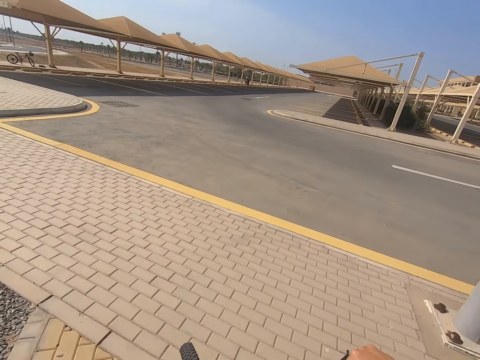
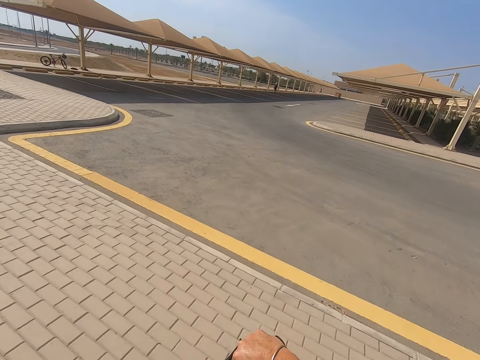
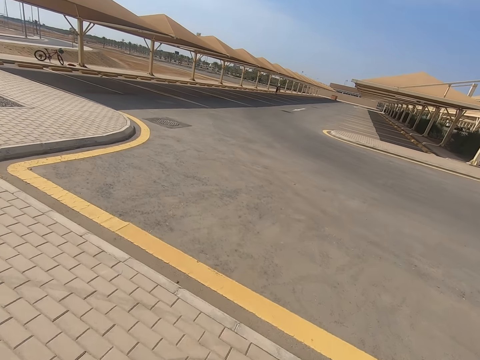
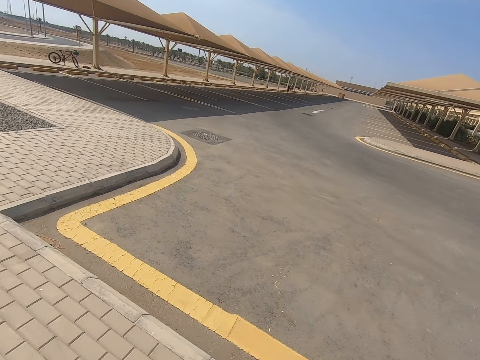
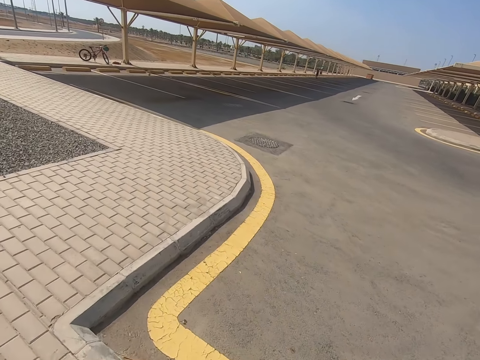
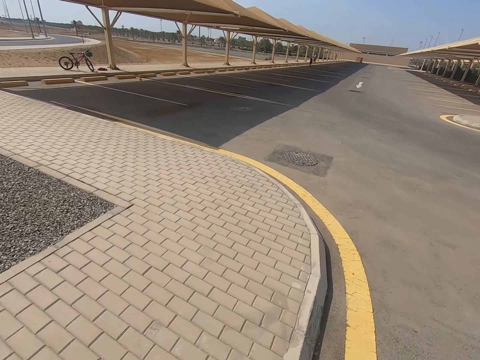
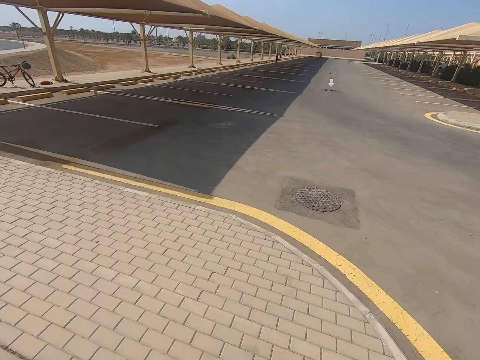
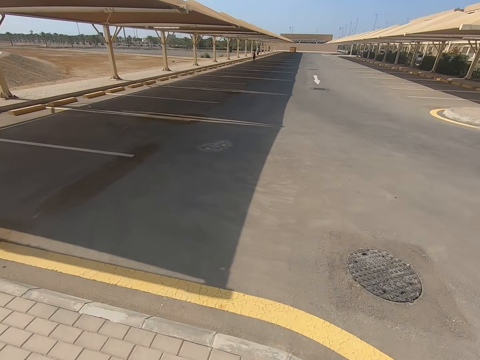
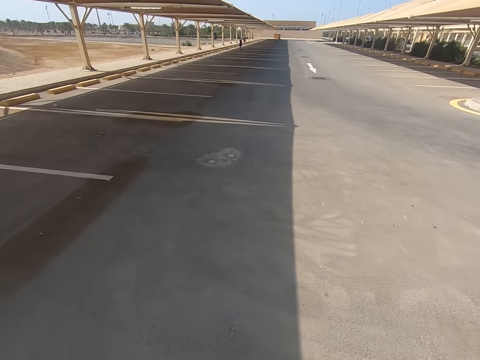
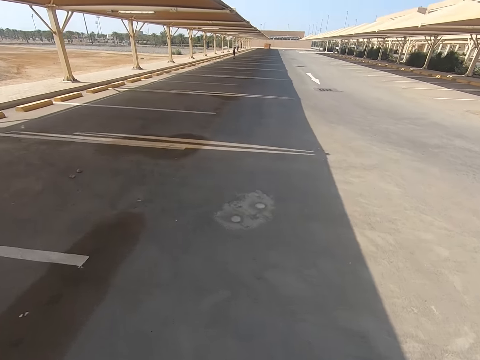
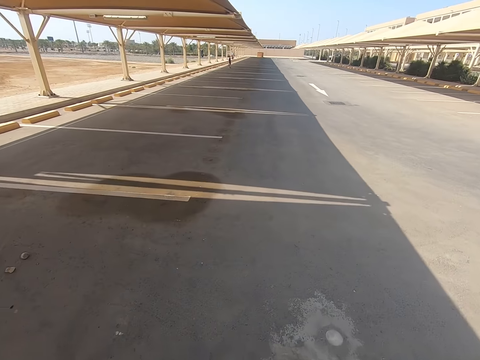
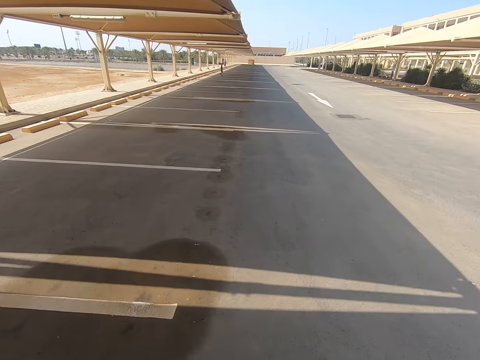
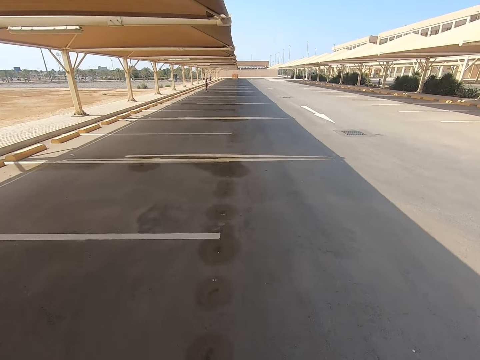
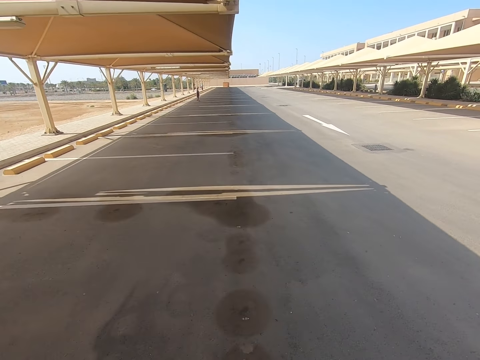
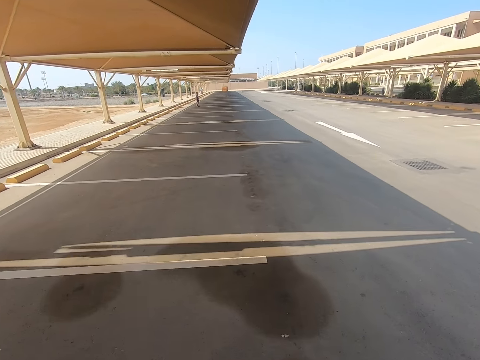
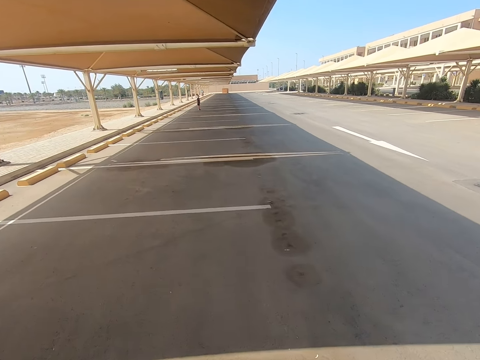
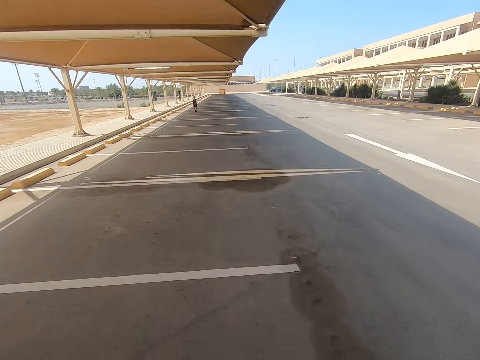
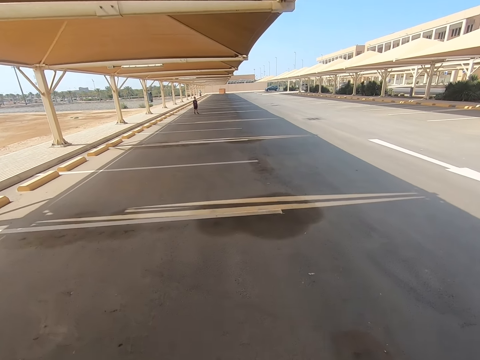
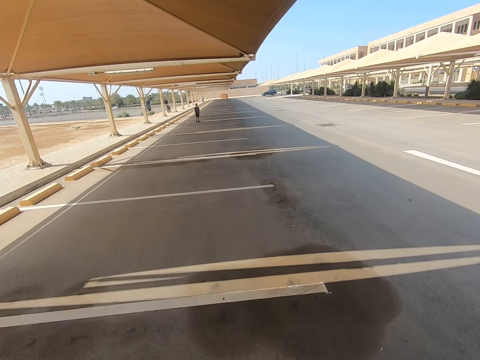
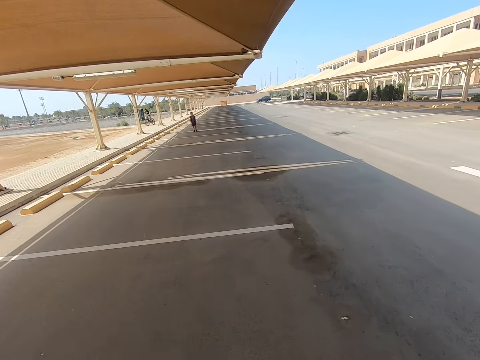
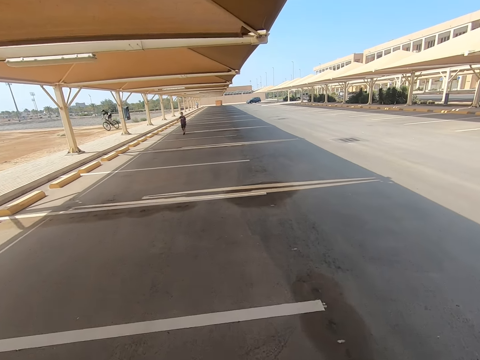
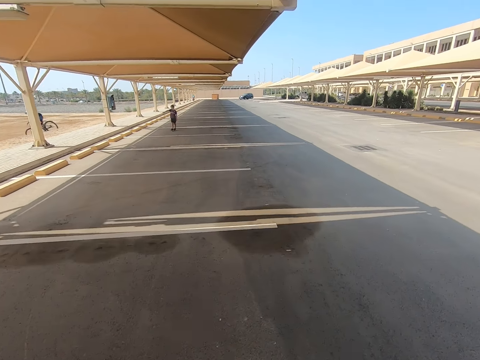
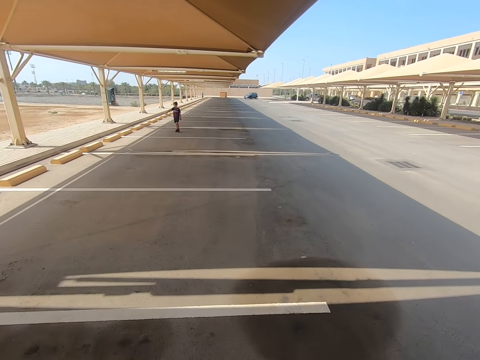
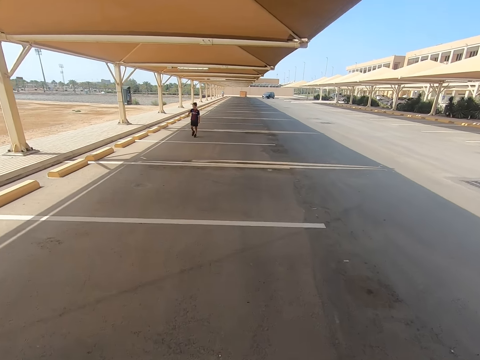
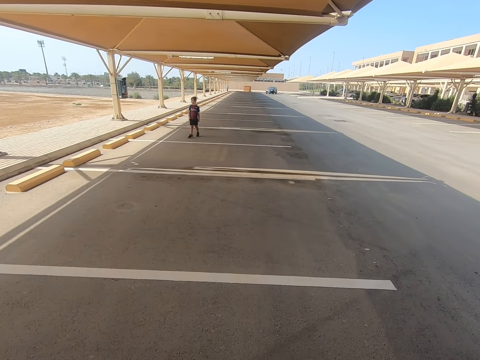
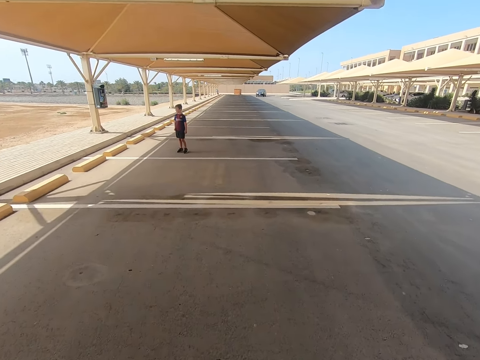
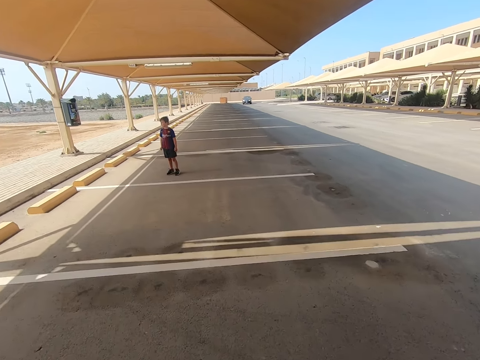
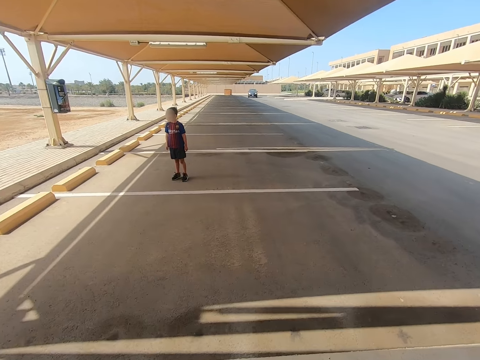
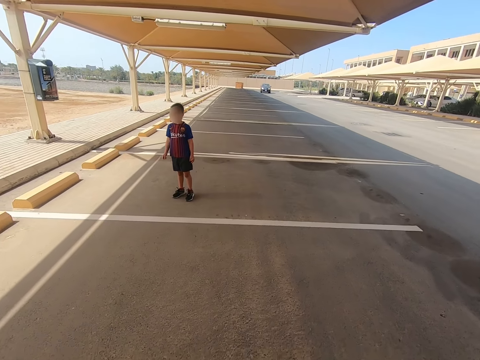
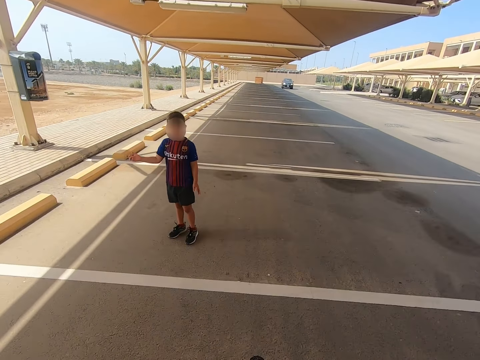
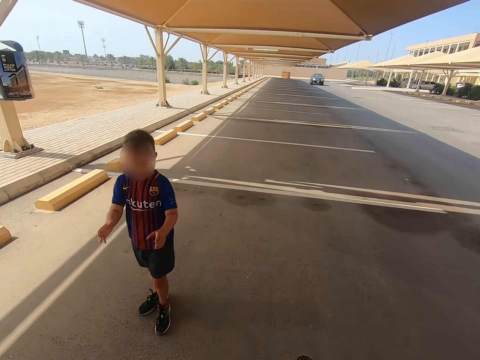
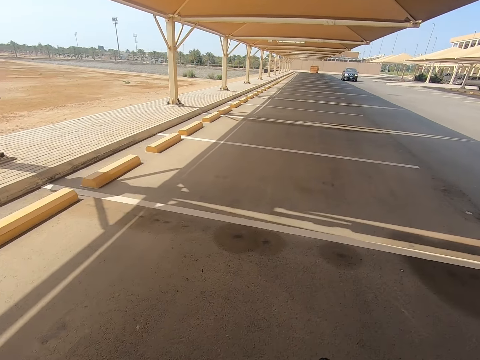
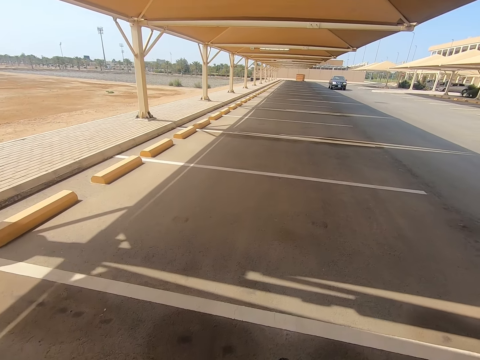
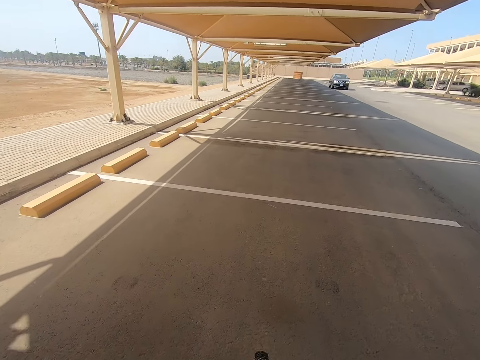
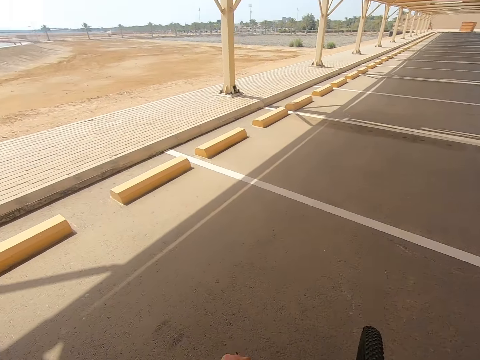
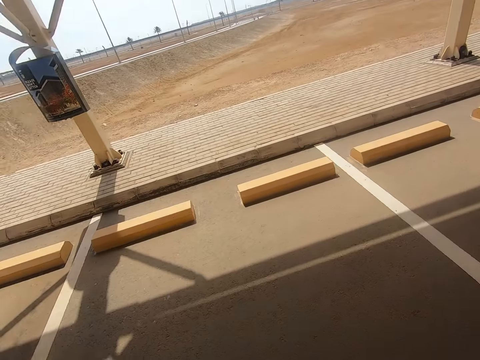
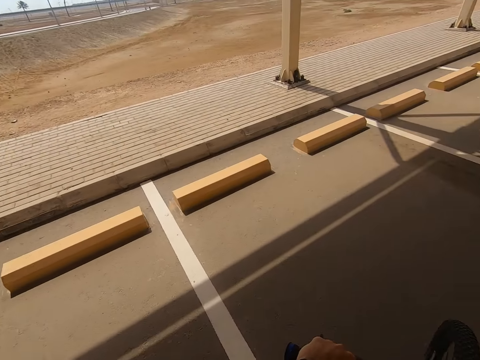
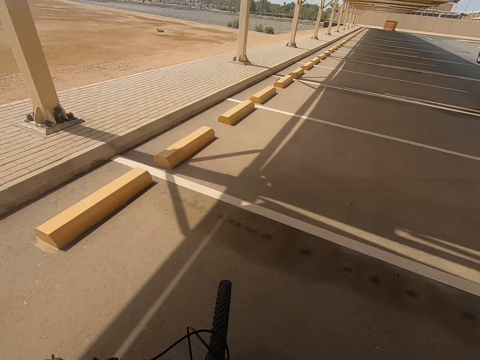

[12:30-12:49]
The camera wearer cycles. They cycle again. A boy walks. The camera wearer cycles.

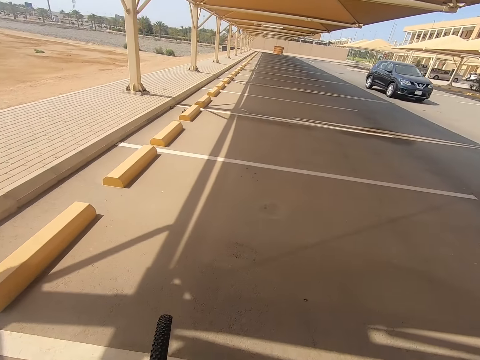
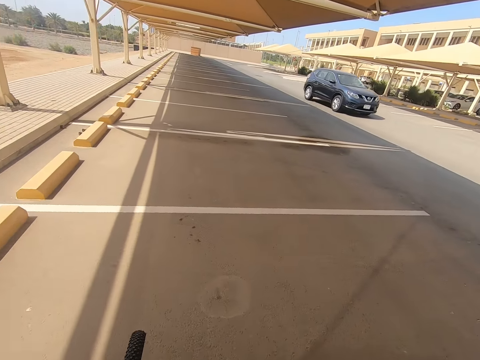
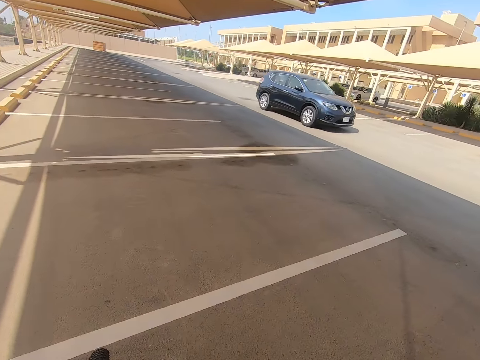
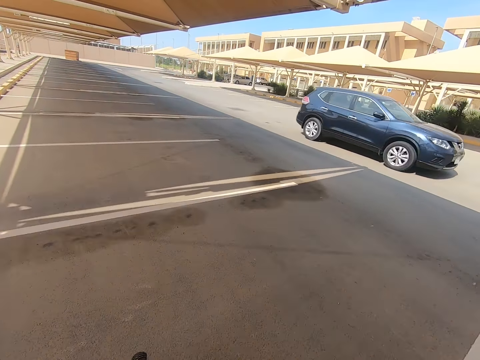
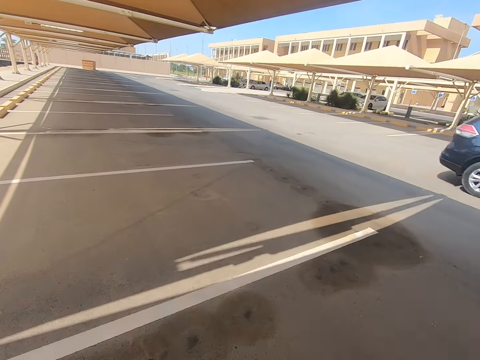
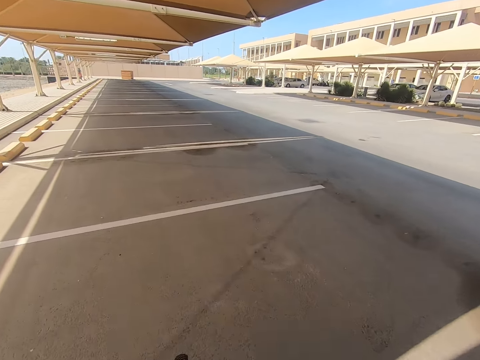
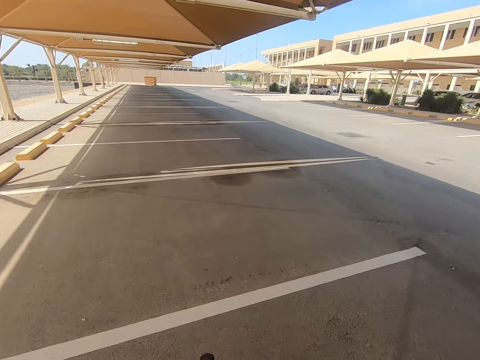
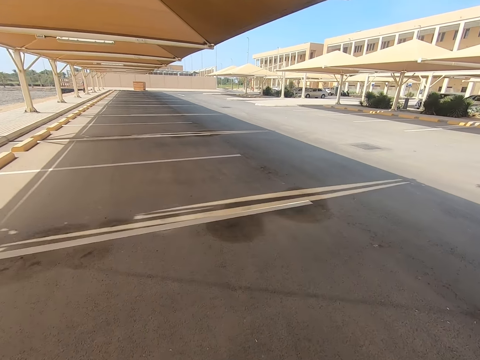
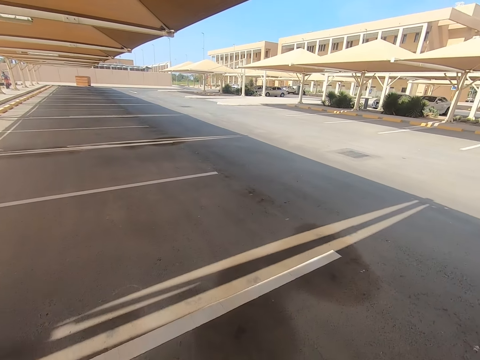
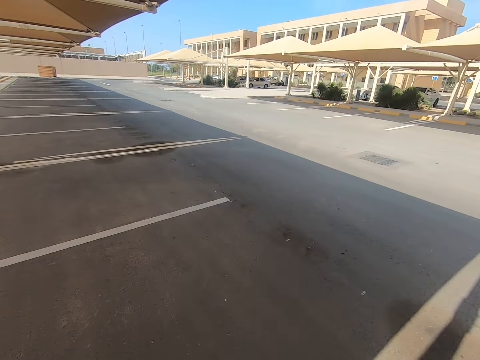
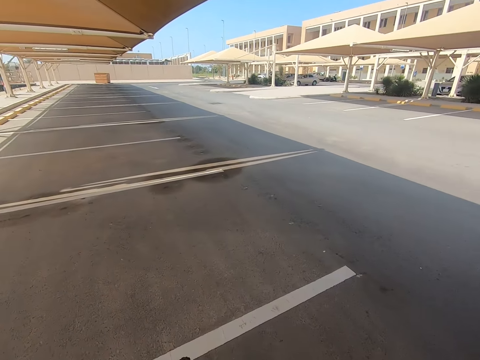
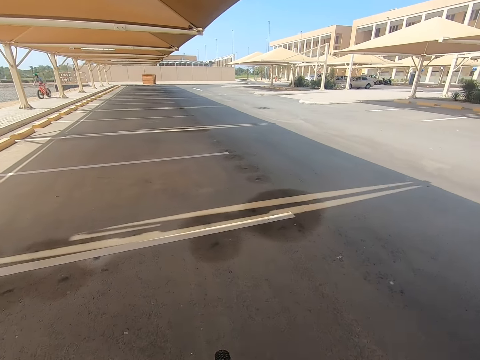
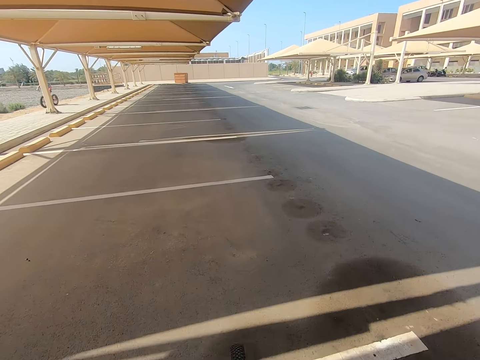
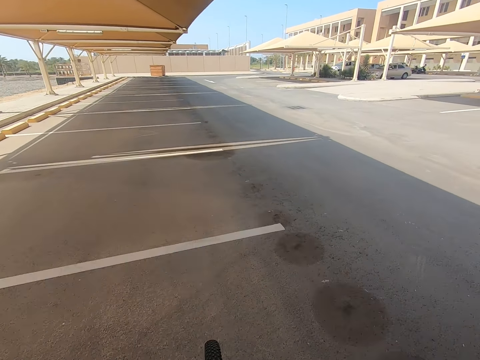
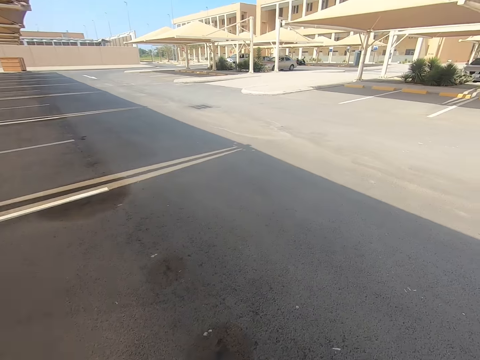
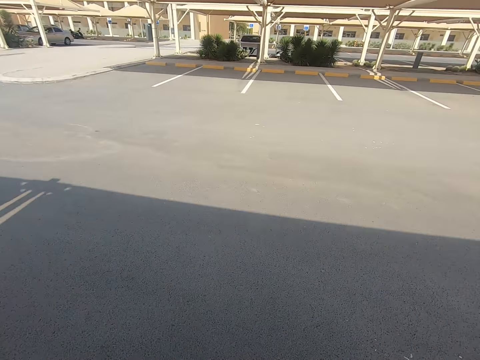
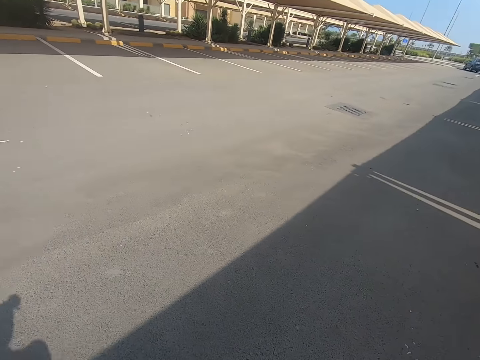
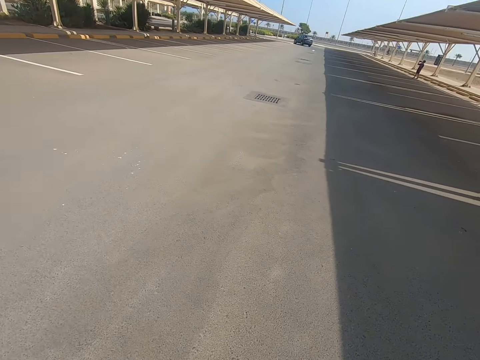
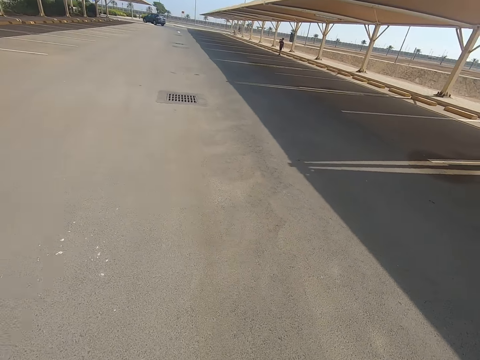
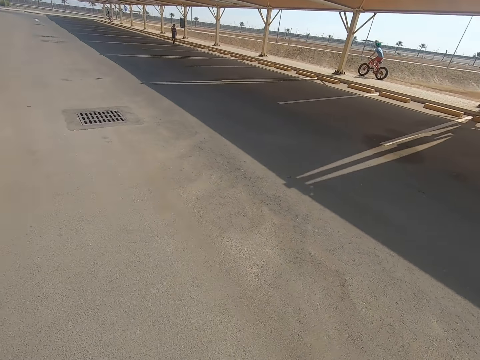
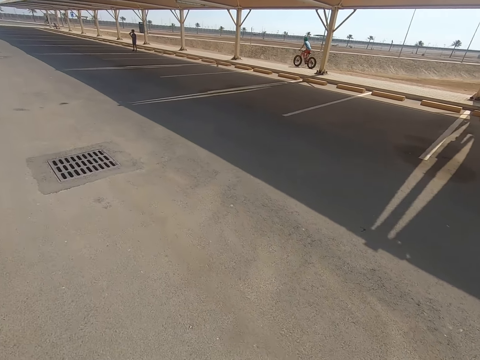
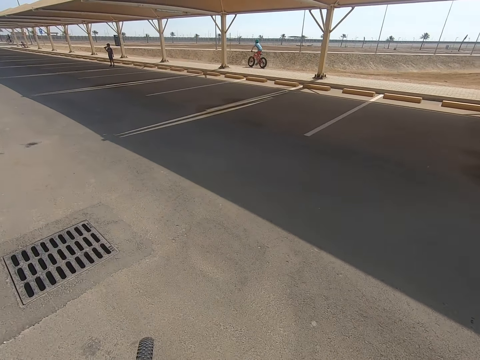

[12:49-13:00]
The camera wearer cycles. They cycle again.
